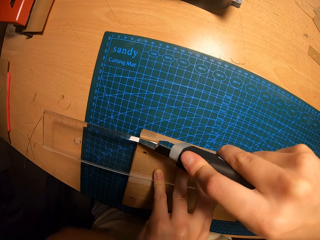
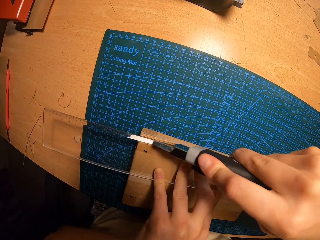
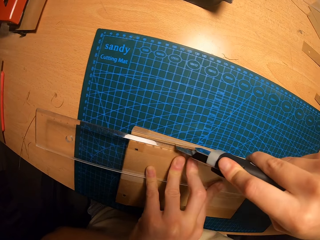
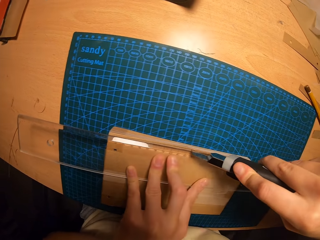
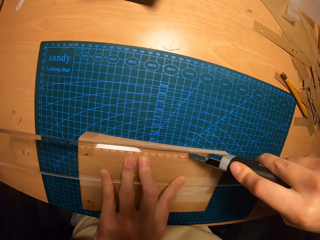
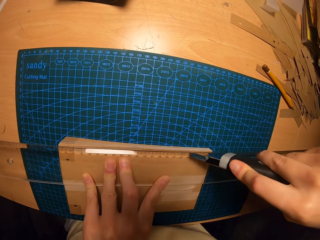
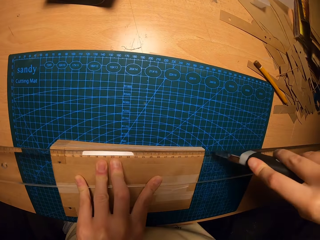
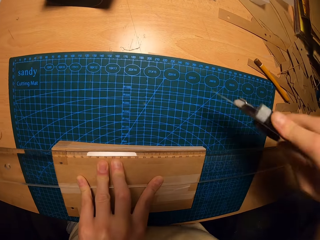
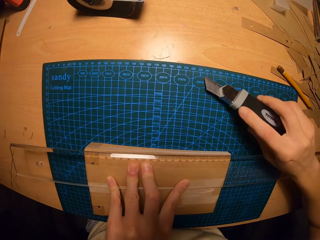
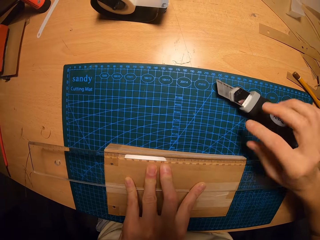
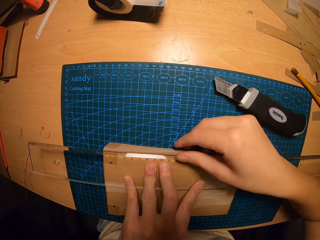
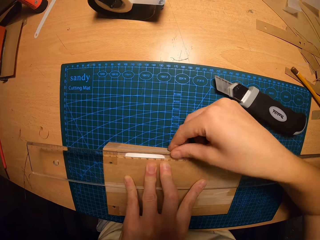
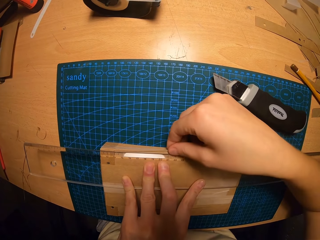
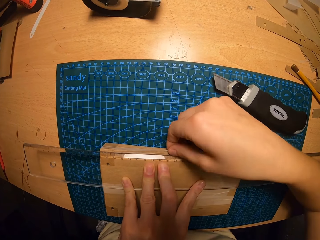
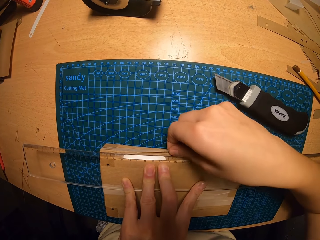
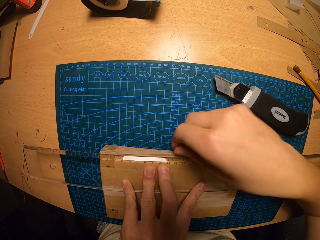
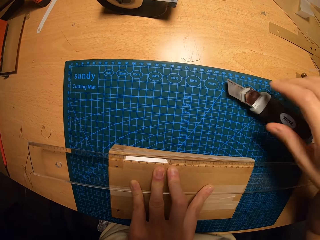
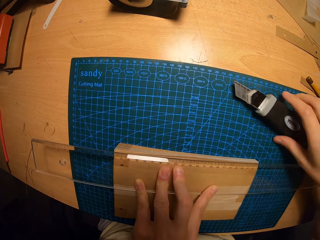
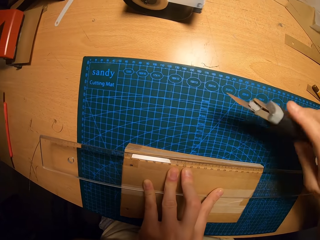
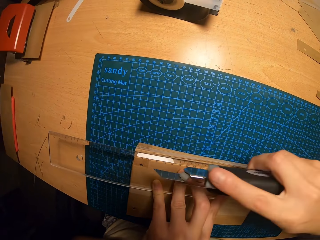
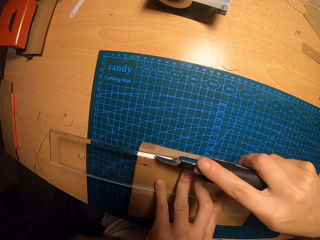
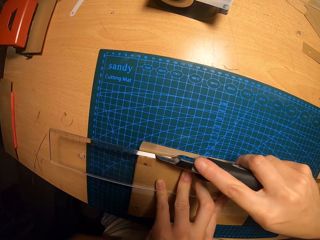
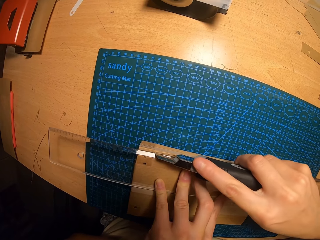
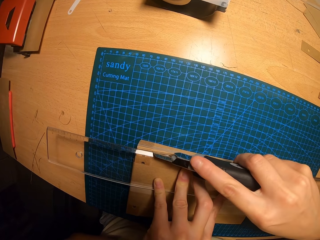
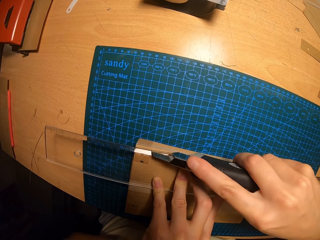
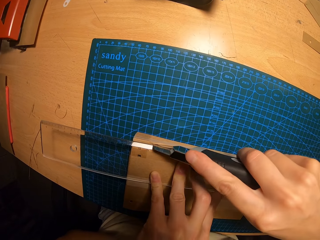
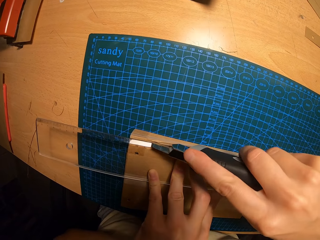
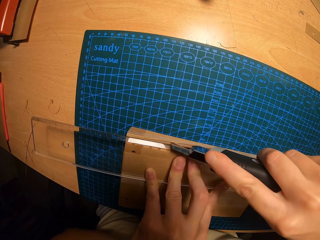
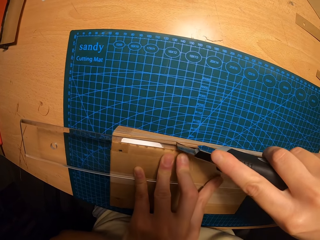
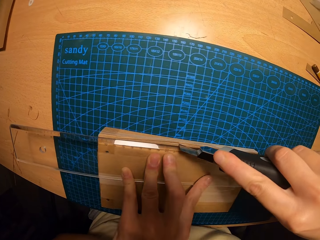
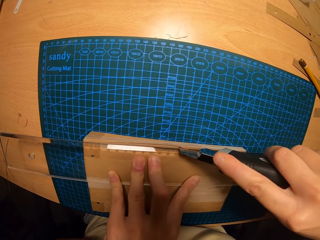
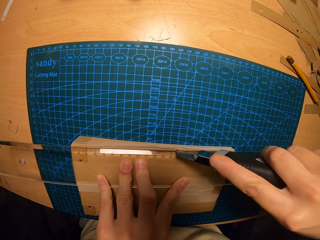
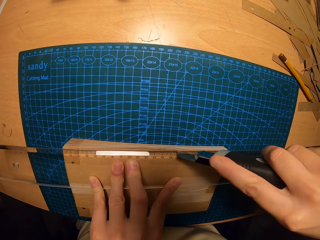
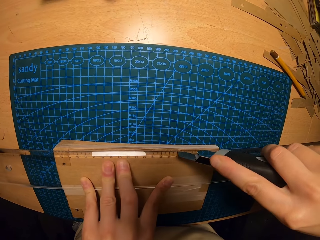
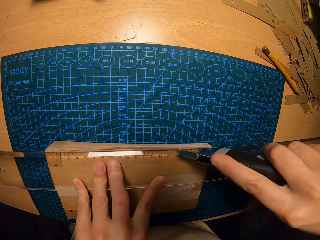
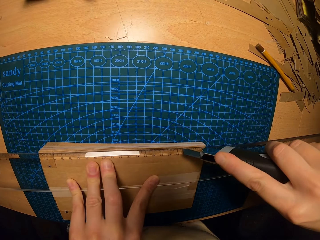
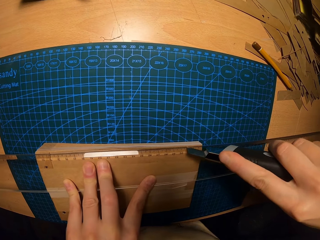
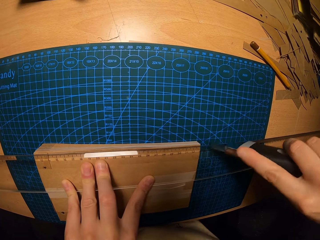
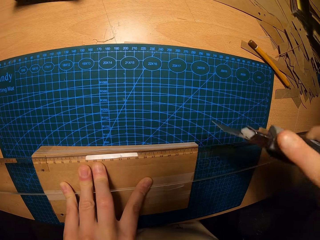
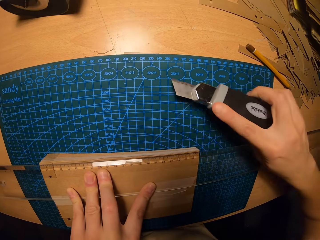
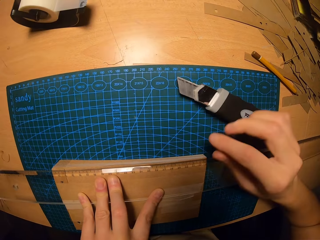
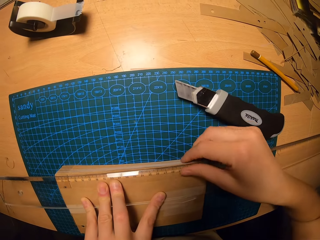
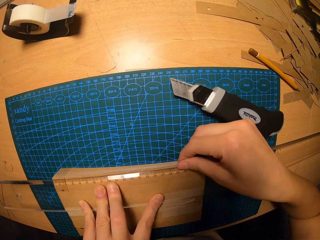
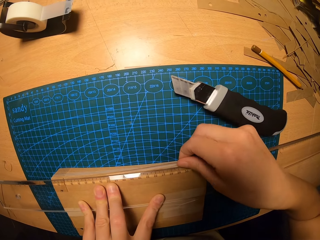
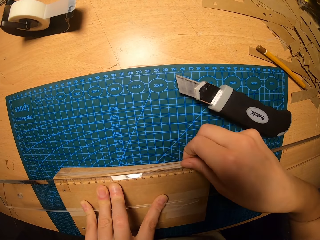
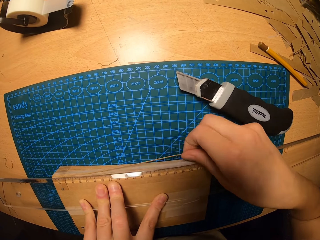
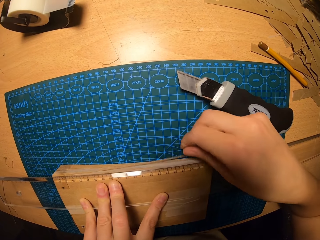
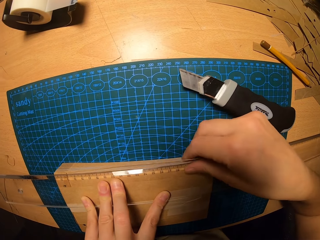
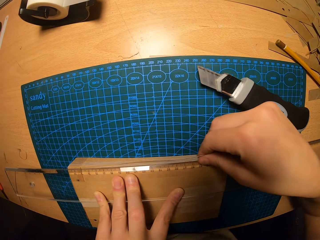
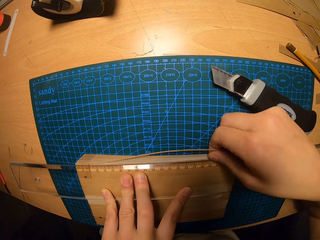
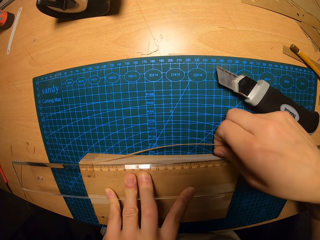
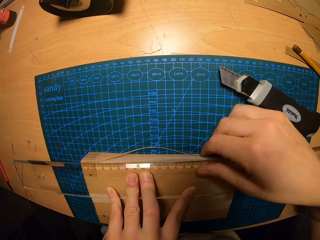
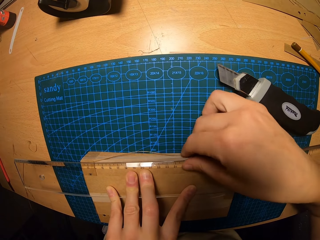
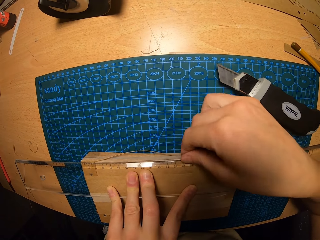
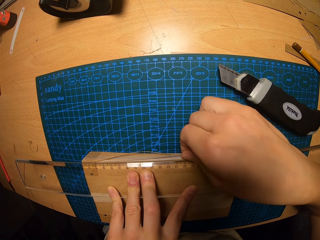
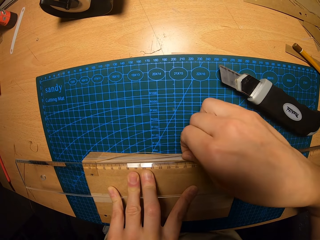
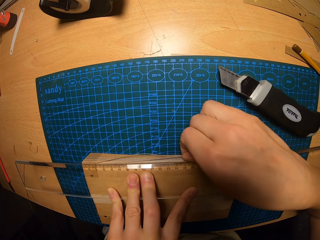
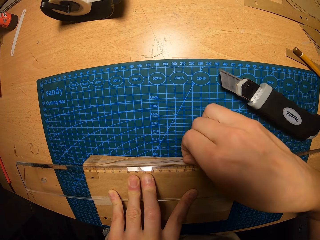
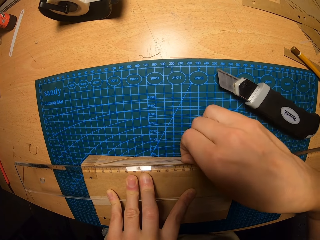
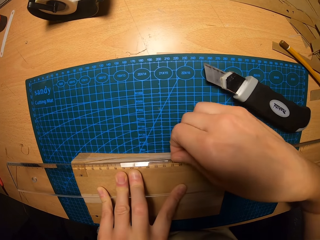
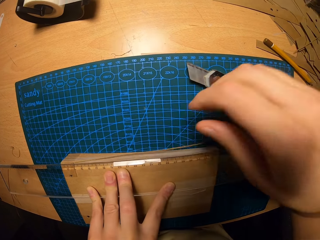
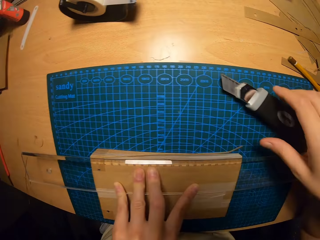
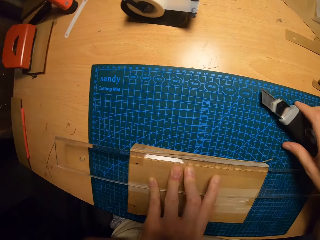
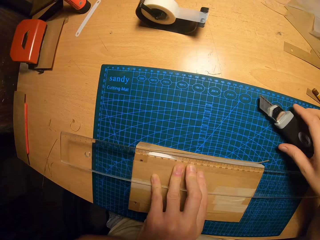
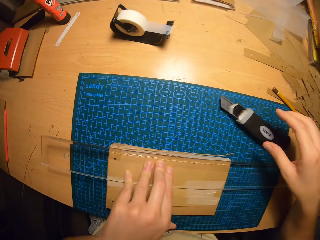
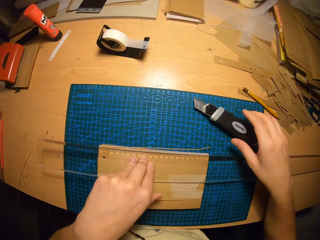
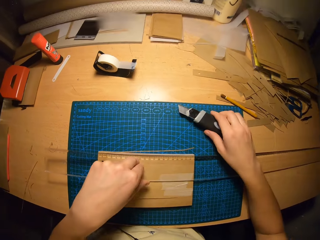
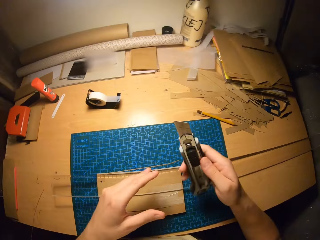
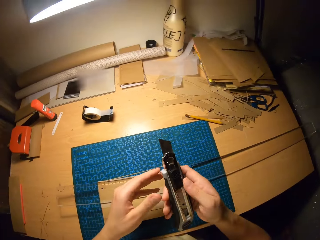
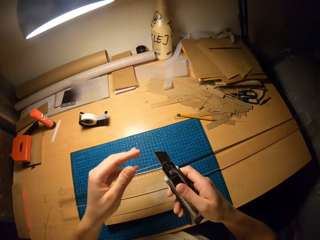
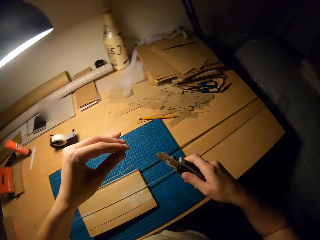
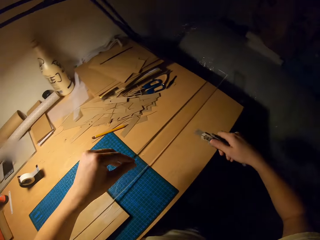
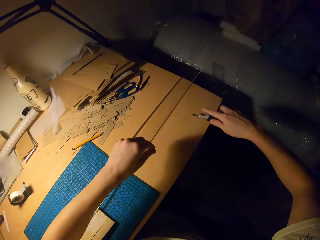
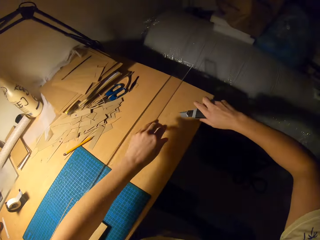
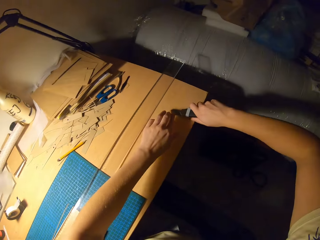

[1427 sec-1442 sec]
The camera wearer cuts the jotter with the paper cutter. They drop the paper cutter. They use a hand to pull out a piece of paper. They carry the paper cutter. They cut the jotter with the paper cutter. They drop the paper cutter. They use a hand to pull out a piece of paper. They carry the paper cutter. They adjust the paper cutter.

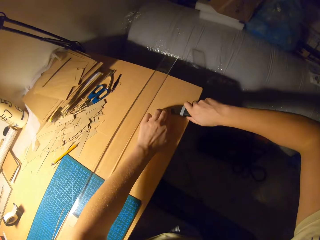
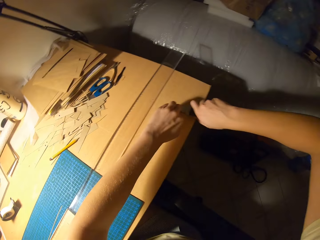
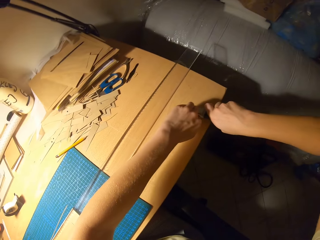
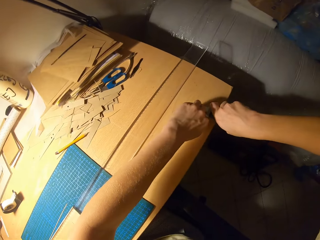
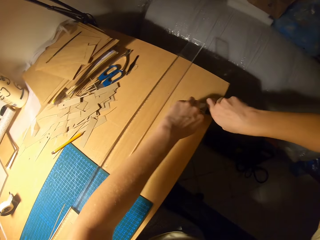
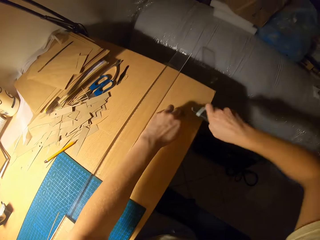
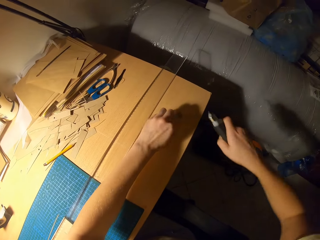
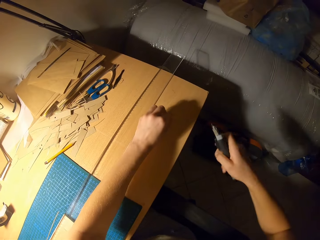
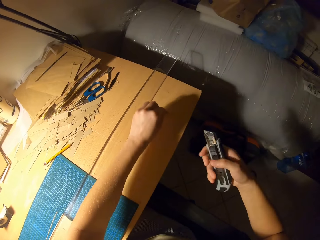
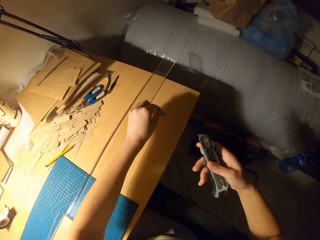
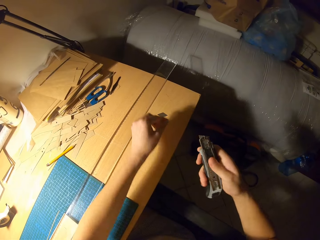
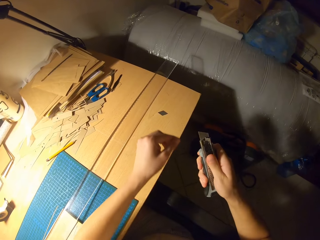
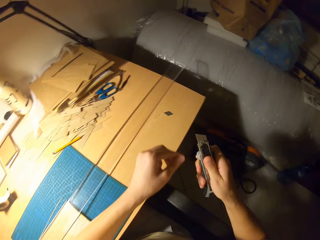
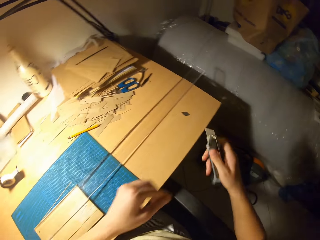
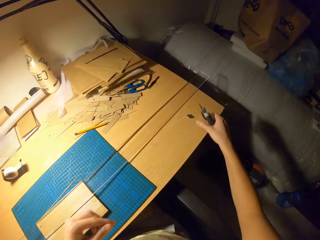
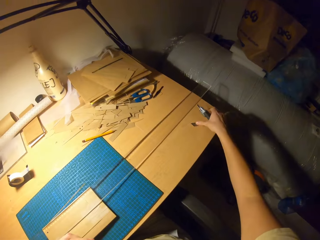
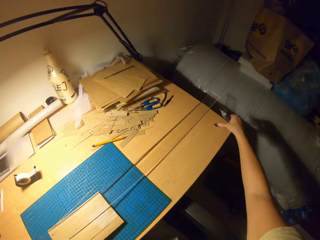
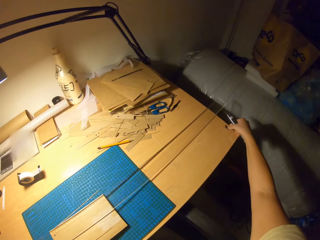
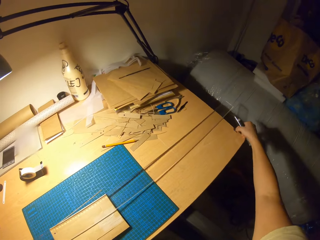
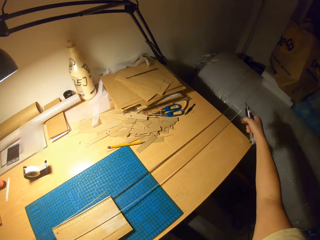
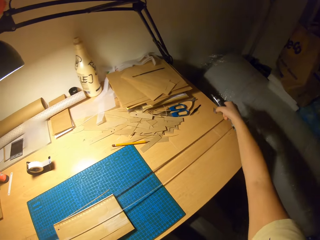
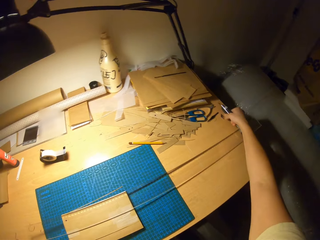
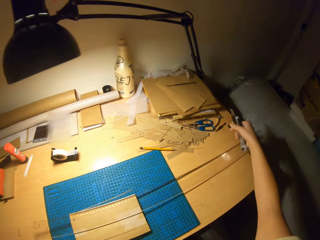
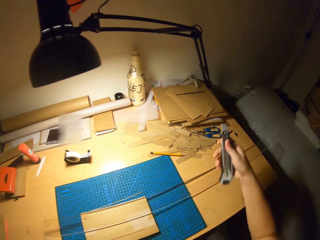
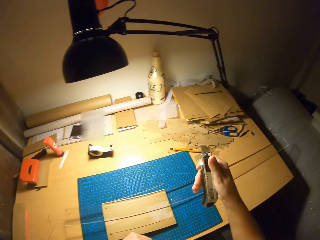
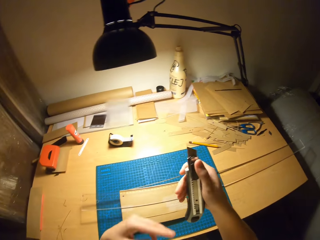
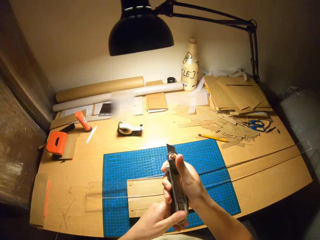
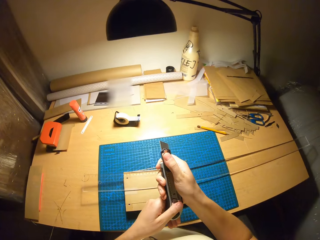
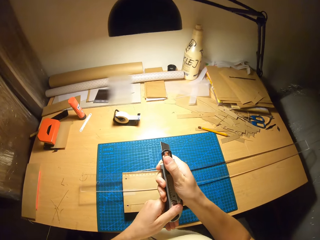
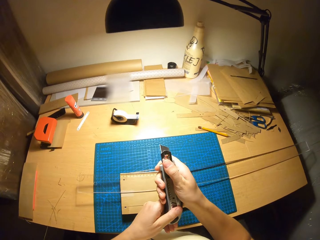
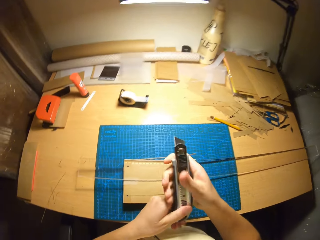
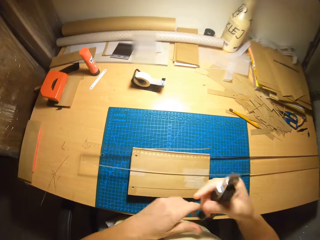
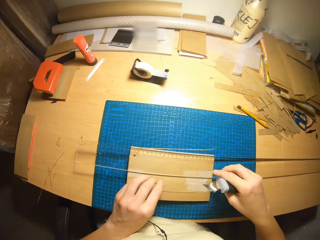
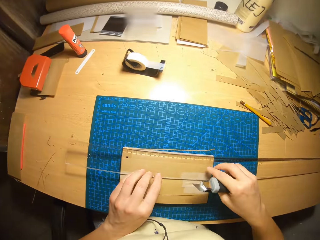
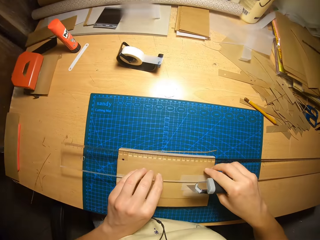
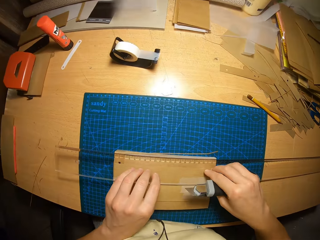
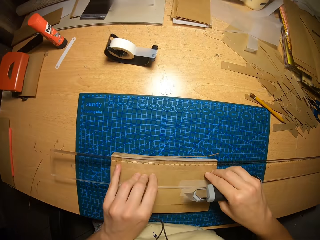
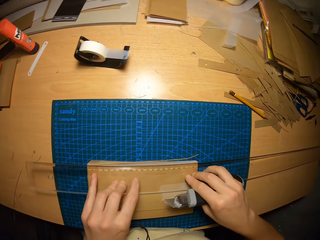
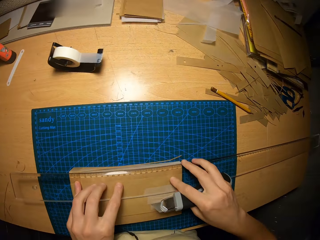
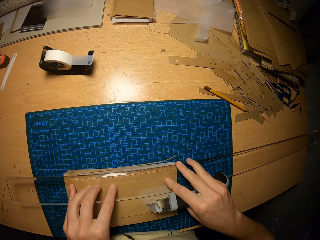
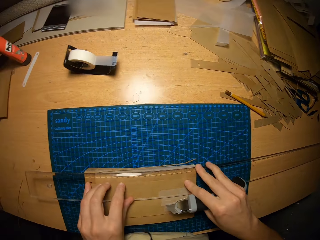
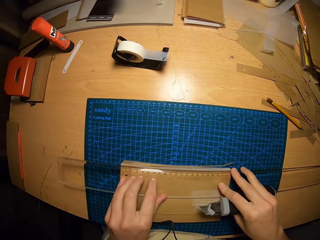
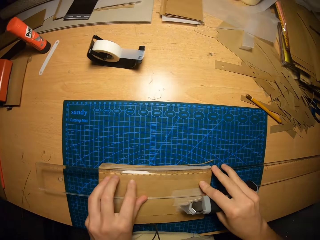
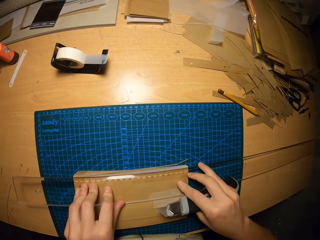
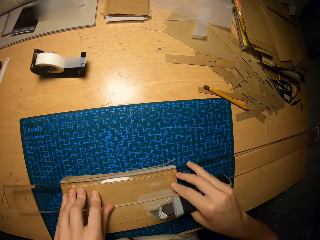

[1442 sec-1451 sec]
The camera wearer carries the blade.
